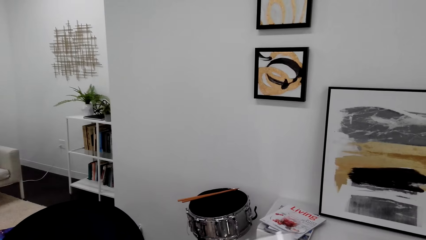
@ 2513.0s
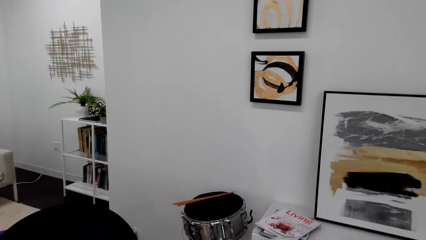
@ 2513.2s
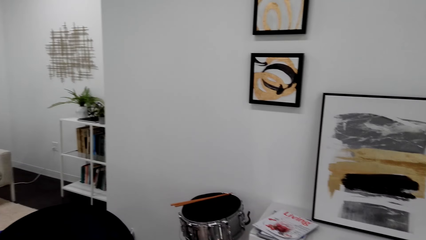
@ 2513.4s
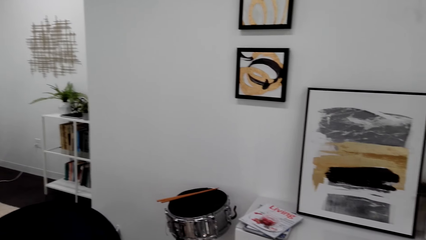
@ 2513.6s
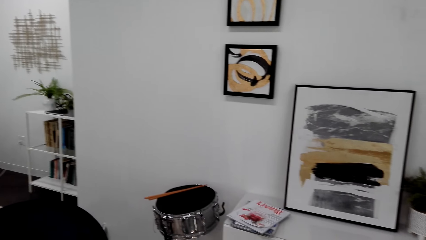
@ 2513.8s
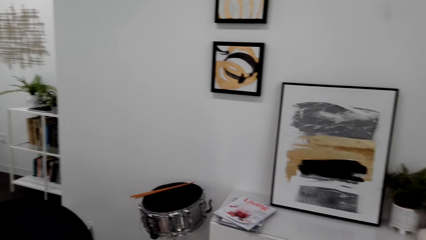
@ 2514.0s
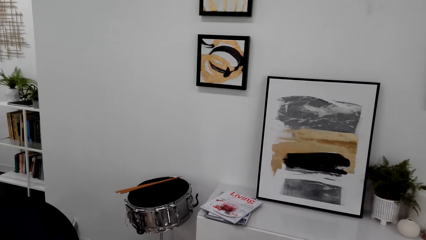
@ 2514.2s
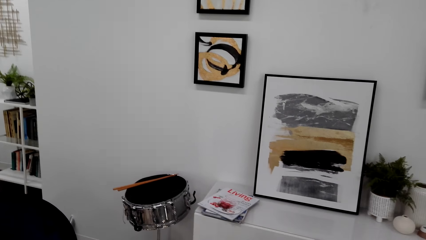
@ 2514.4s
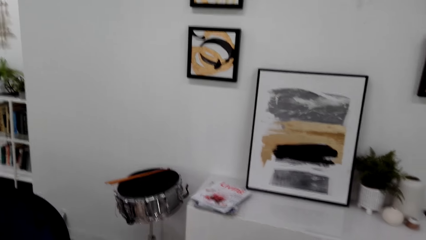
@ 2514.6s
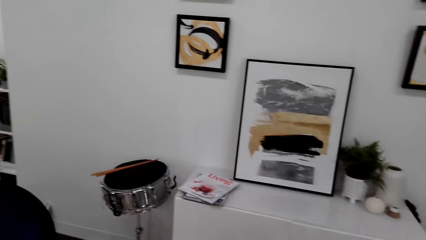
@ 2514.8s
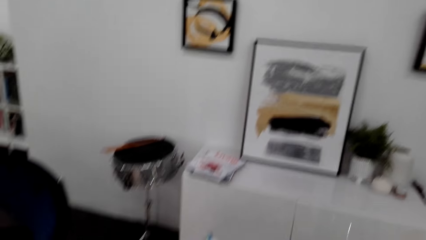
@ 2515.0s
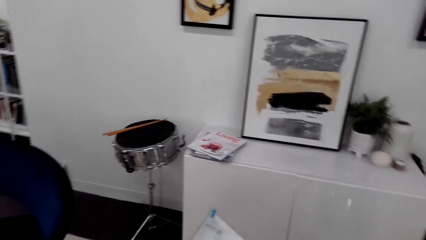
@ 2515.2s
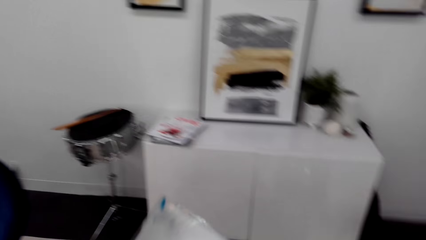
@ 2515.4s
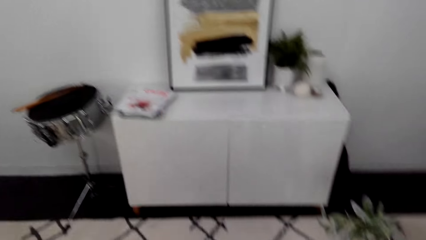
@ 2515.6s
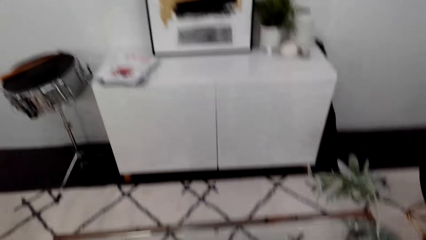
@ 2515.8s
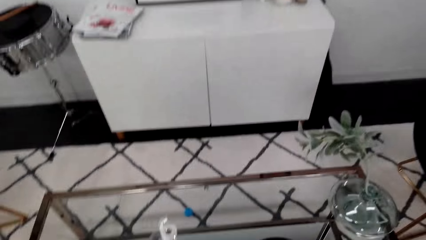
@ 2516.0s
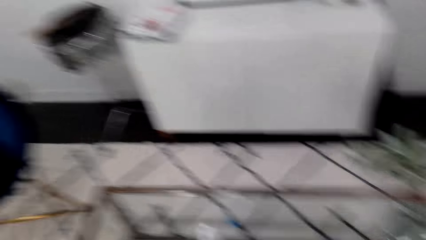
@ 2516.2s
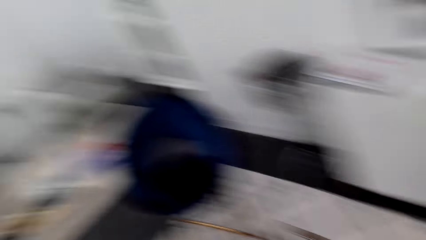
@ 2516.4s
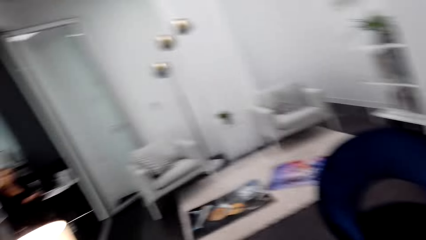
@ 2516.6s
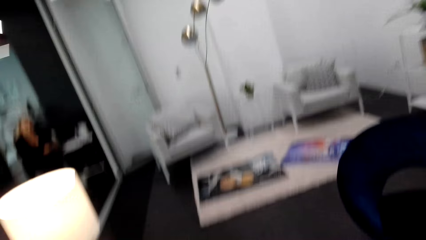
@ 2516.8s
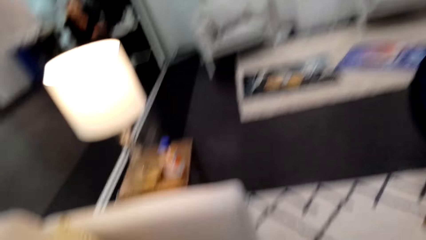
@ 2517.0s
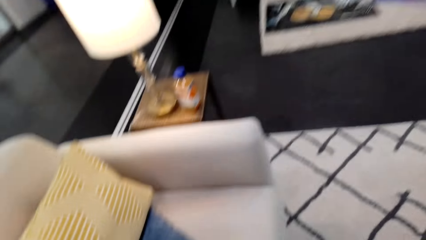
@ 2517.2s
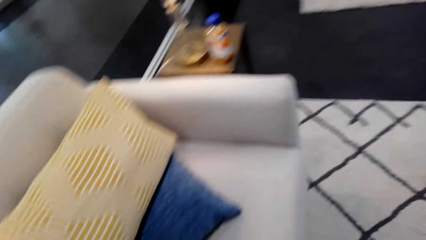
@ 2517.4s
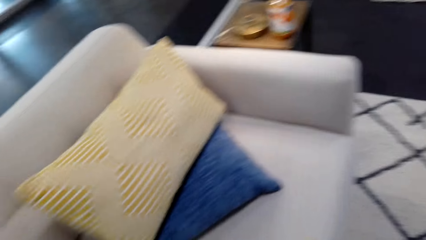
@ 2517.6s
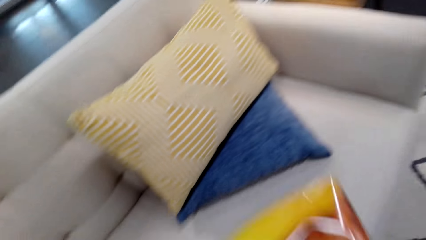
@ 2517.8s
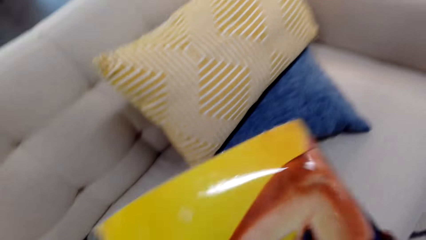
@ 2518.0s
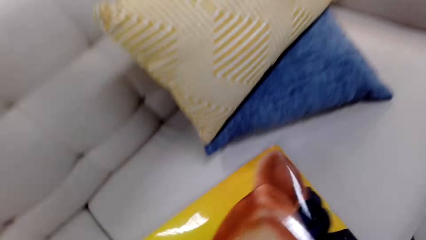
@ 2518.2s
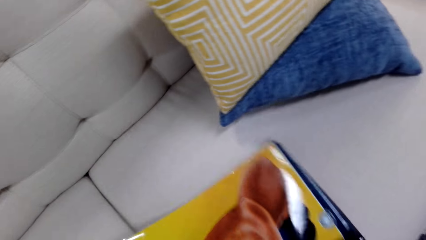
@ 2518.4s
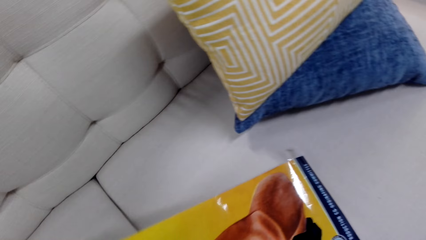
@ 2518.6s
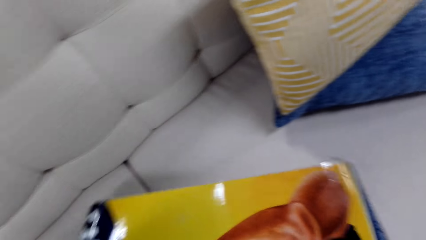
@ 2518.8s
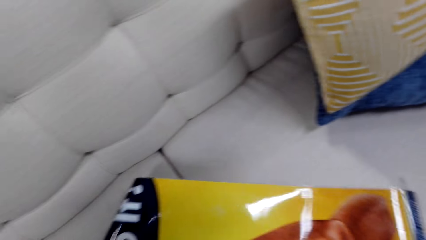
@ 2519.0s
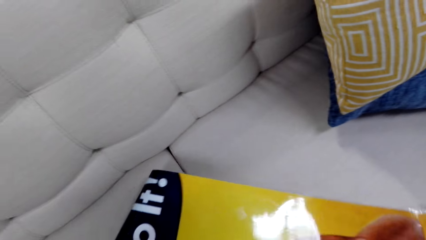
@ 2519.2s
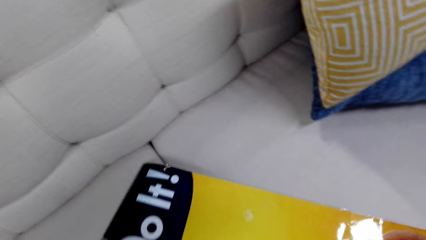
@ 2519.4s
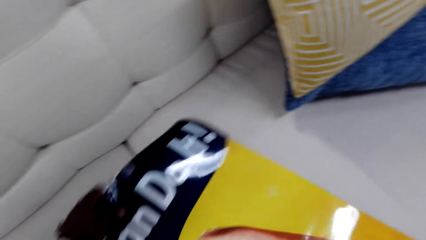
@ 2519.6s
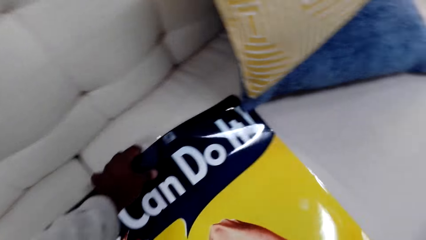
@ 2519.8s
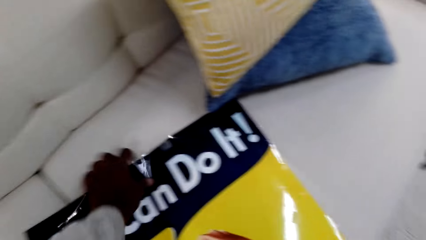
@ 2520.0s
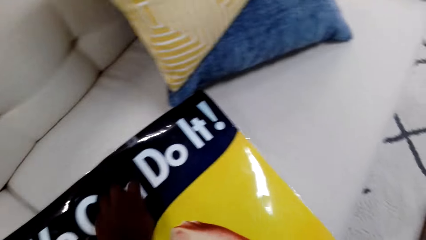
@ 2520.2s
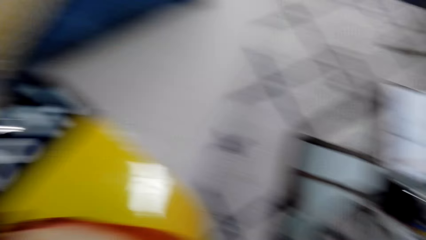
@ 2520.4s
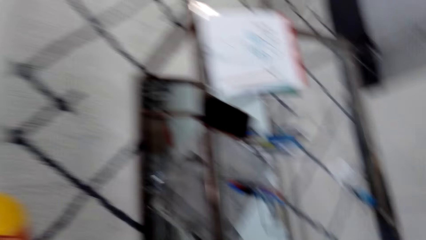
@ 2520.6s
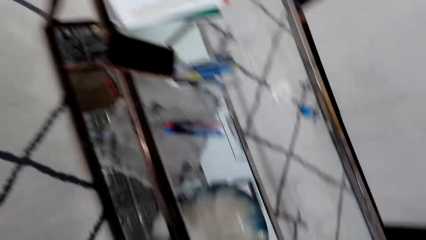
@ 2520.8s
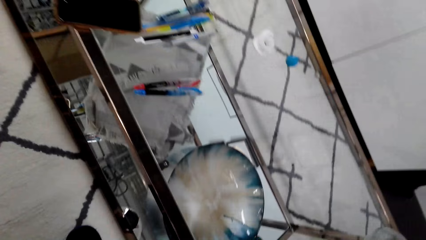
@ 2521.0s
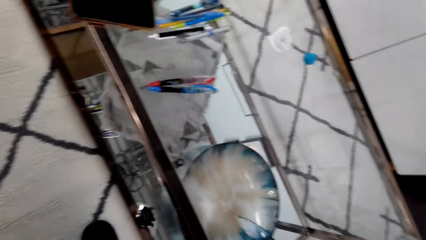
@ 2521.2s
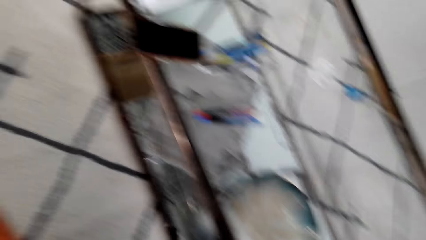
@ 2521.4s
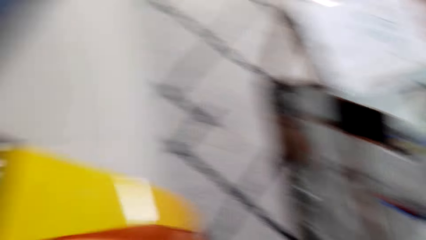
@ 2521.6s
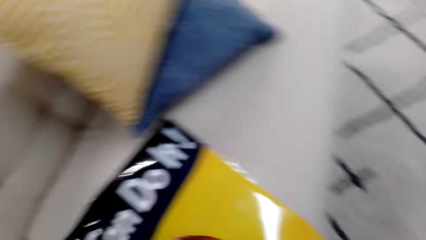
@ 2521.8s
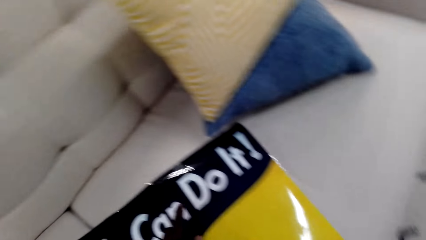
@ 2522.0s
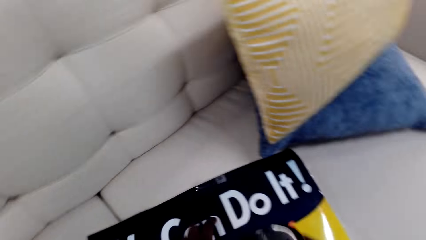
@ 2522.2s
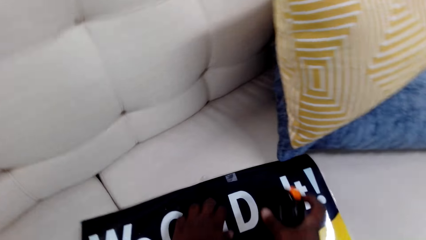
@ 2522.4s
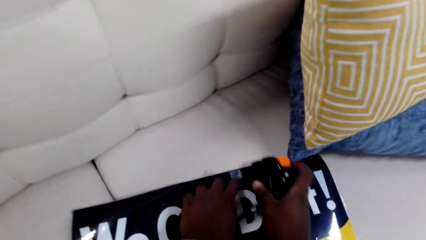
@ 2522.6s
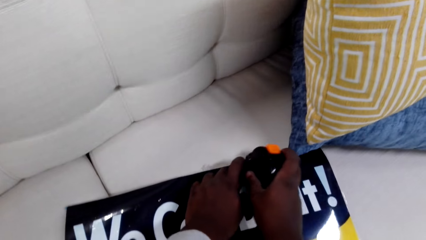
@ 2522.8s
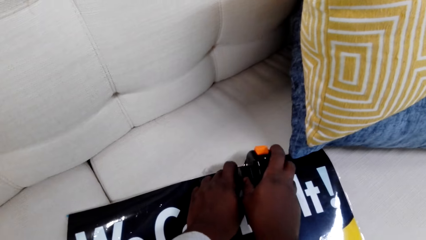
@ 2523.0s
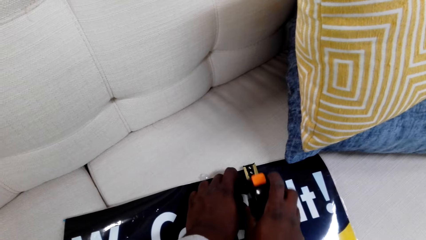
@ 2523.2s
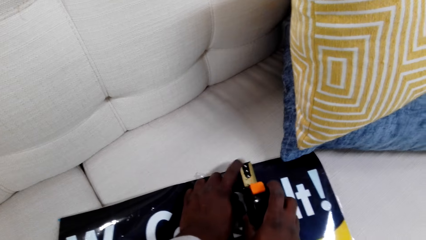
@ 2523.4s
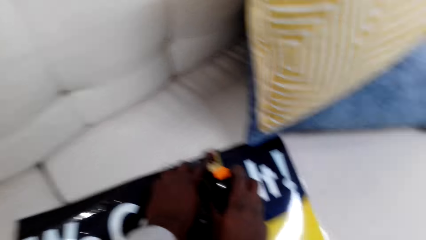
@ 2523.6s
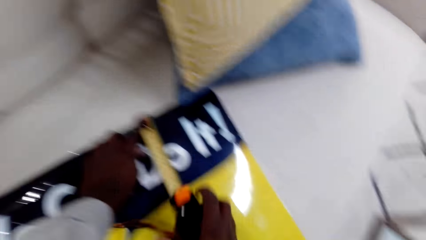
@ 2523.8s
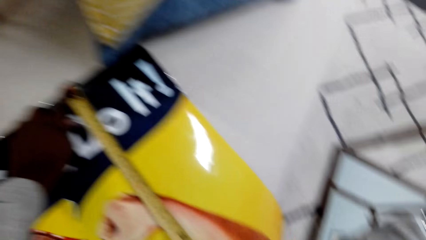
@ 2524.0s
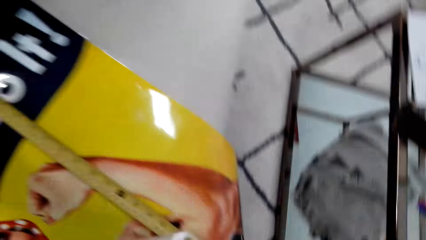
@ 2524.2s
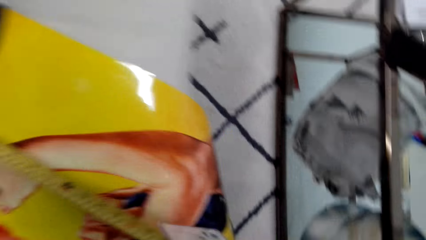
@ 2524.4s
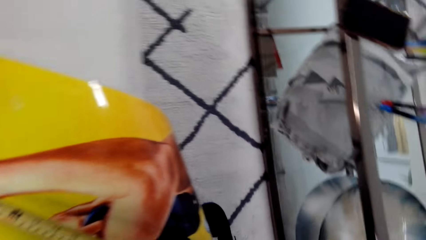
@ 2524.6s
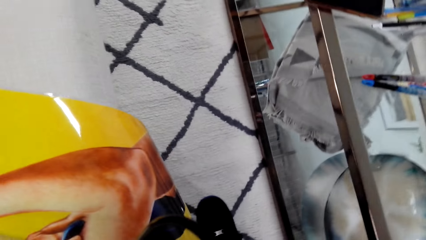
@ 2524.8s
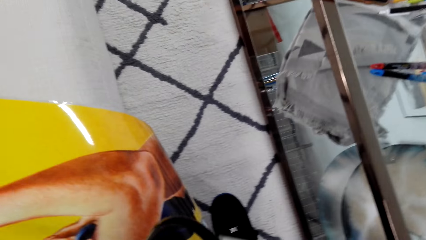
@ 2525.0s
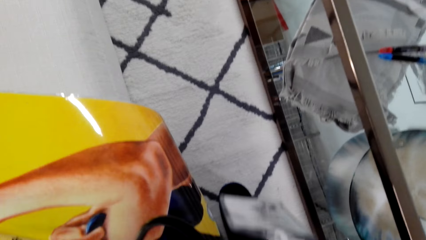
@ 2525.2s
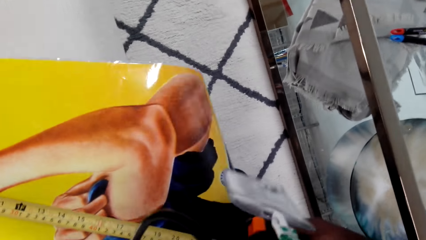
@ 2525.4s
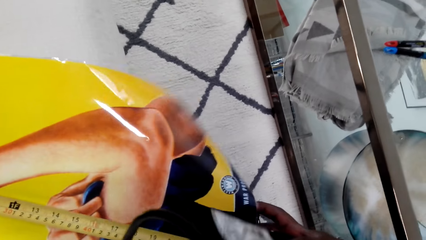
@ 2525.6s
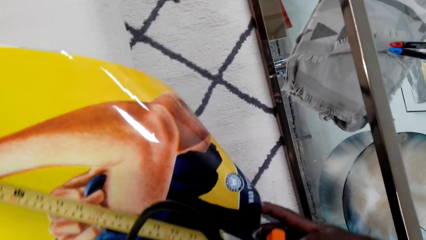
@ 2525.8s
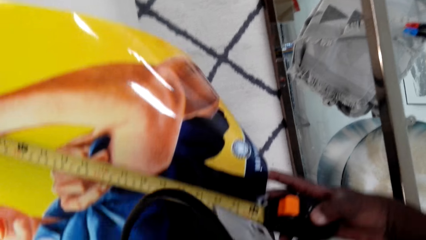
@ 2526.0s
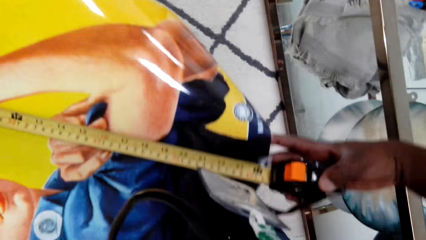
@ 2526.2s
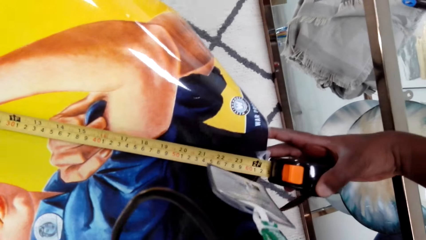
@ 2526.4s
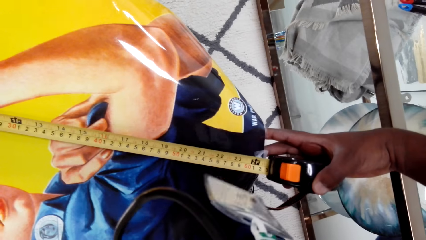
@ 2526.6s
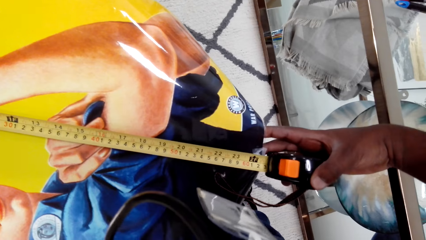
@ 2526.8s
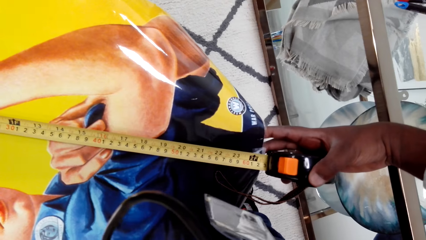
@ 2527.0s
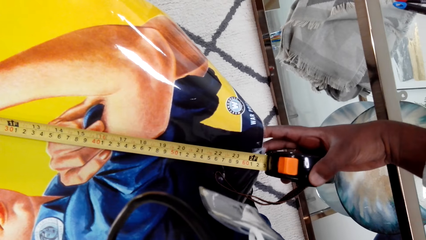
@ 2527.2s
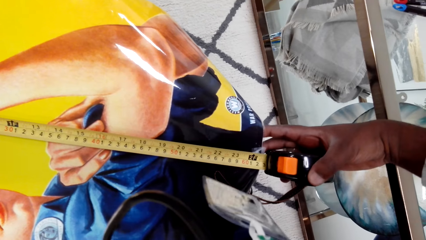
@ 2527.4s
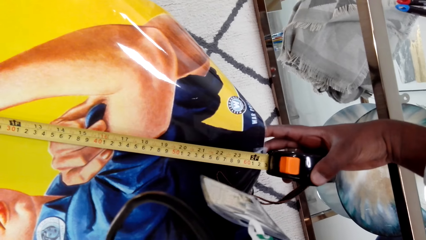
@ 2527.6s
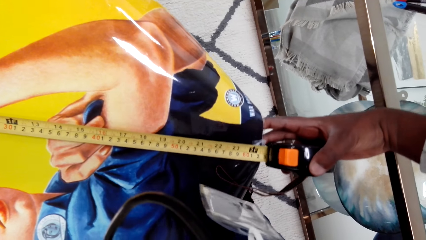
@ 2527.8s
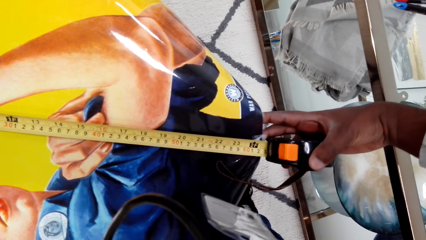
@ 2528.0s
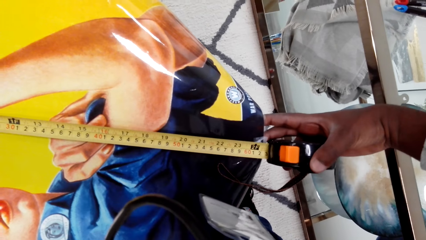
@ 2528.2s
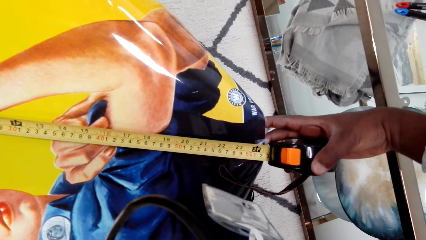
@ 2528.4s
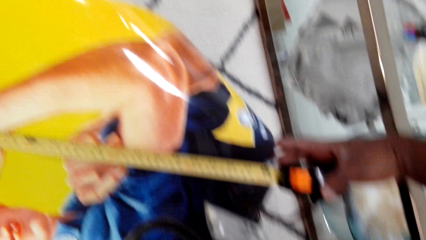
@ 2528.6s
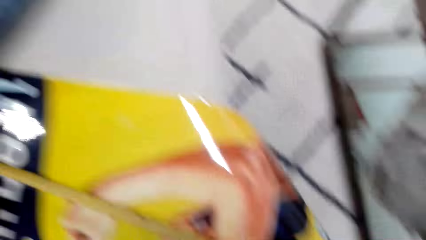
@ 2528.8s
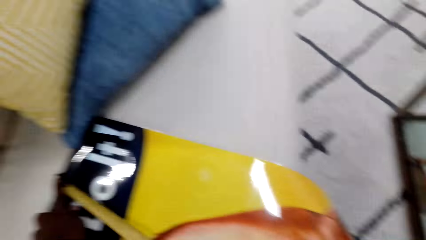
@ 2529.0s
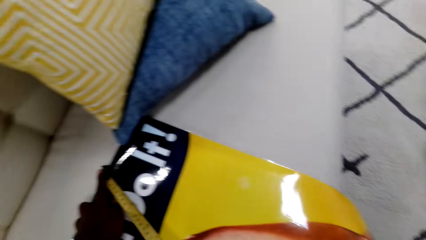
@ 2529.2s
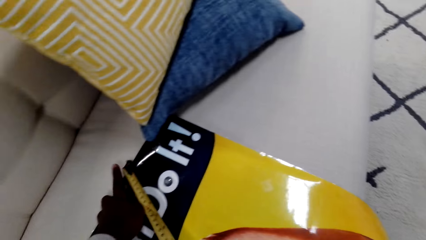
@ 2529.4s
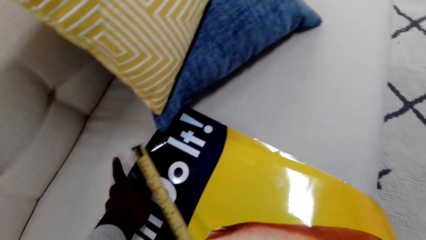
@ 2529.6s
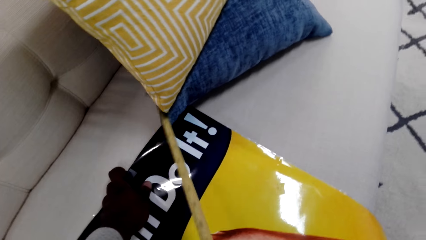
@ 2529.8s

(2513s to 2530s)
The camera wearer turns around. They place a picture poster on the chair. They adjust a chart on a couch. They turn around. They look around the table. They measure a portrait with a tape measure. They turn around.
